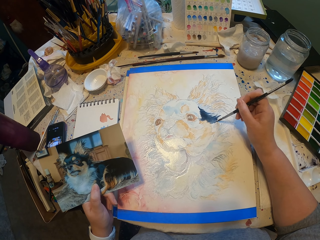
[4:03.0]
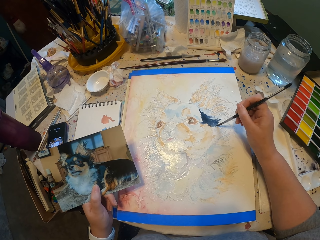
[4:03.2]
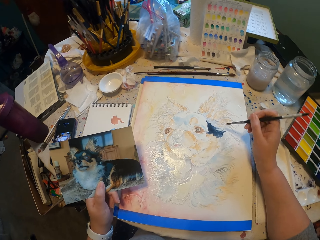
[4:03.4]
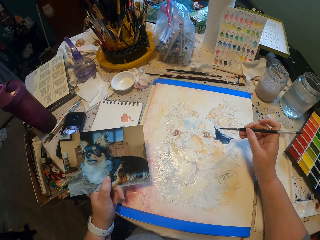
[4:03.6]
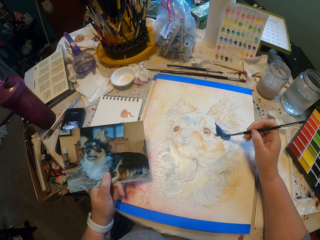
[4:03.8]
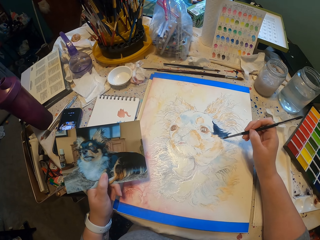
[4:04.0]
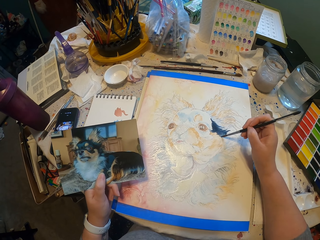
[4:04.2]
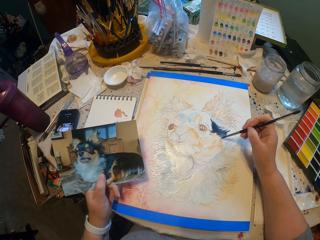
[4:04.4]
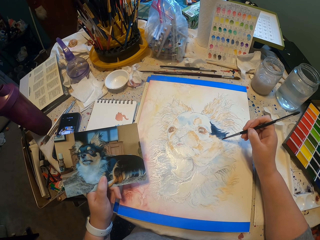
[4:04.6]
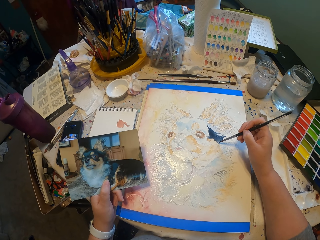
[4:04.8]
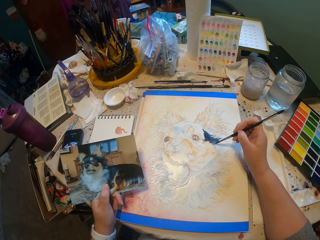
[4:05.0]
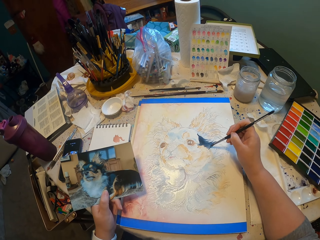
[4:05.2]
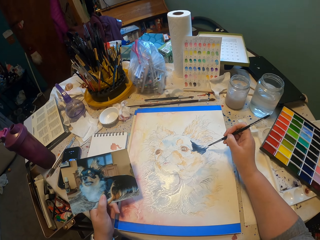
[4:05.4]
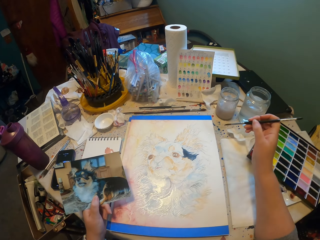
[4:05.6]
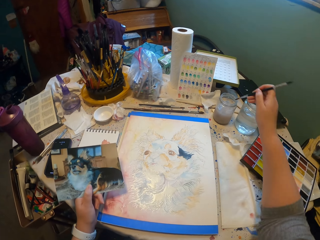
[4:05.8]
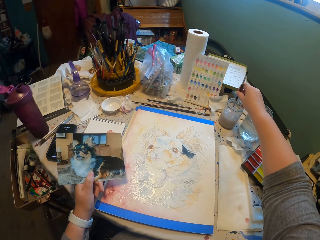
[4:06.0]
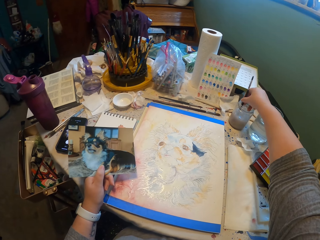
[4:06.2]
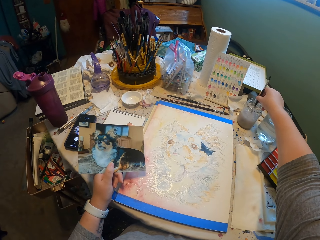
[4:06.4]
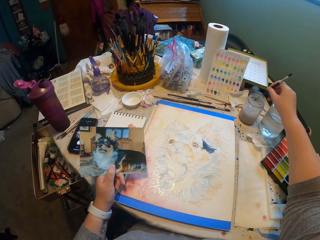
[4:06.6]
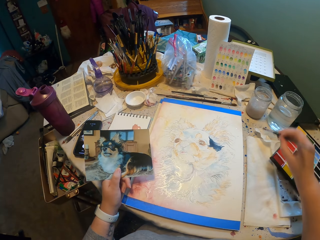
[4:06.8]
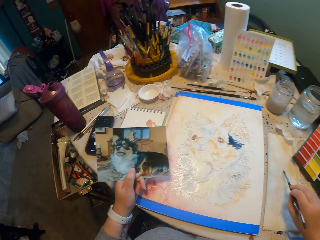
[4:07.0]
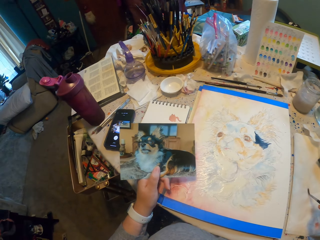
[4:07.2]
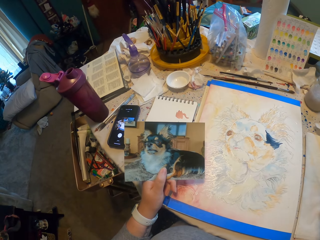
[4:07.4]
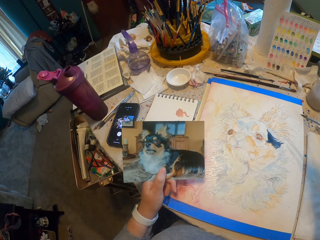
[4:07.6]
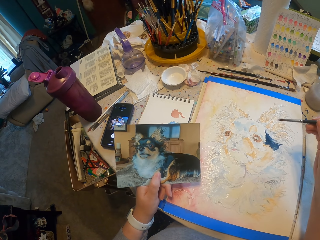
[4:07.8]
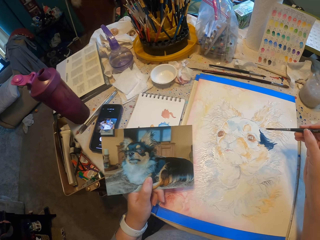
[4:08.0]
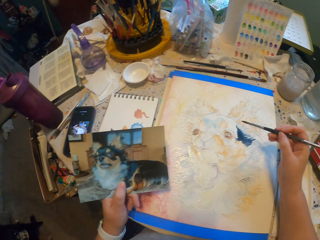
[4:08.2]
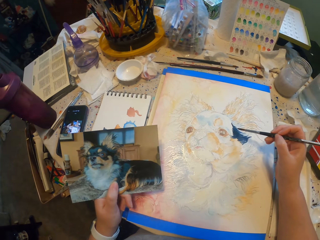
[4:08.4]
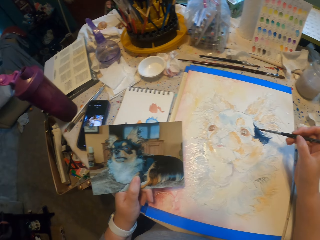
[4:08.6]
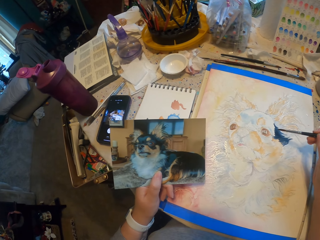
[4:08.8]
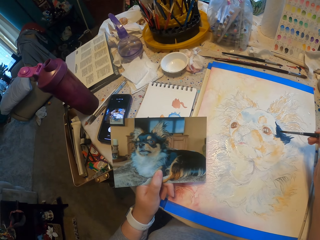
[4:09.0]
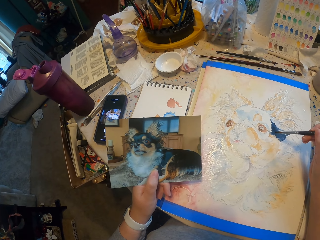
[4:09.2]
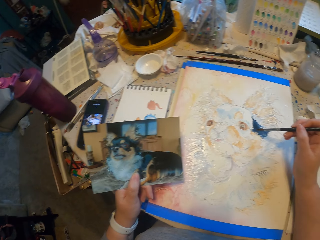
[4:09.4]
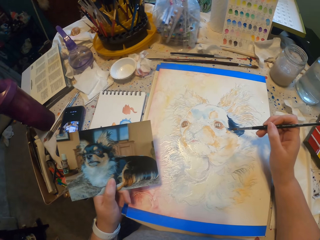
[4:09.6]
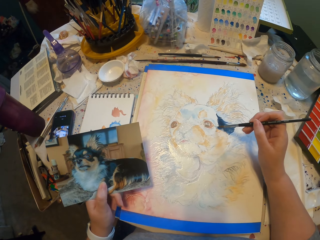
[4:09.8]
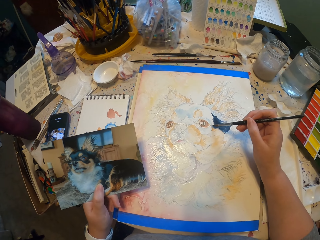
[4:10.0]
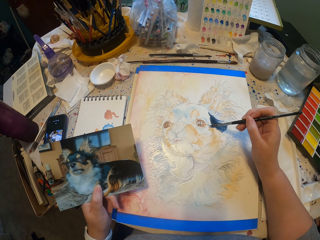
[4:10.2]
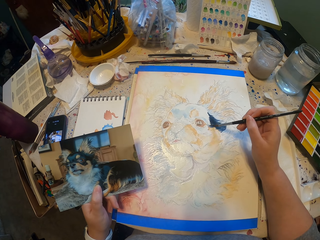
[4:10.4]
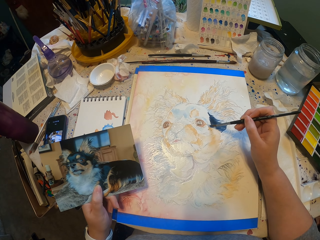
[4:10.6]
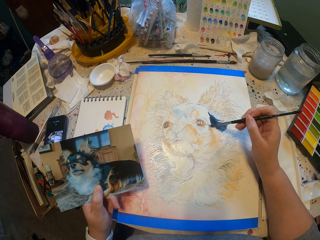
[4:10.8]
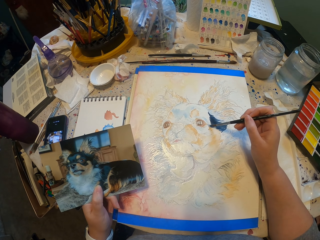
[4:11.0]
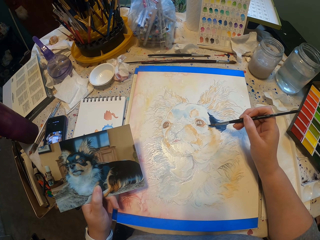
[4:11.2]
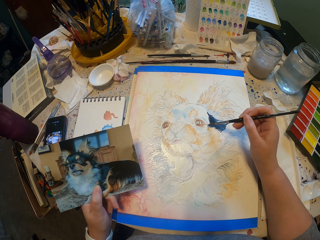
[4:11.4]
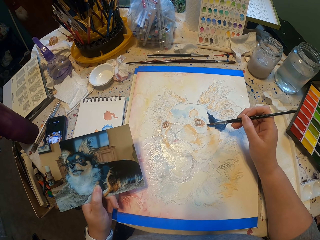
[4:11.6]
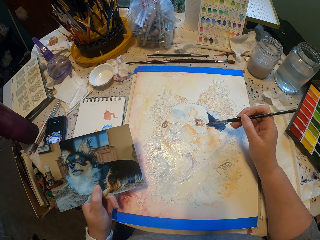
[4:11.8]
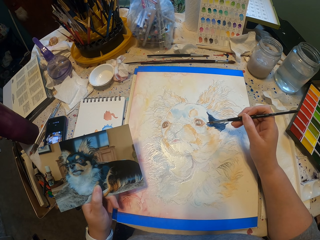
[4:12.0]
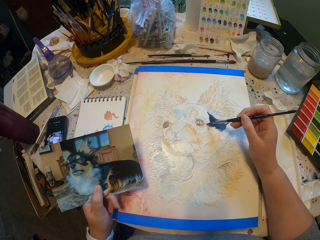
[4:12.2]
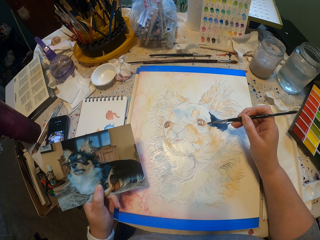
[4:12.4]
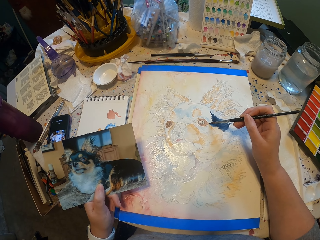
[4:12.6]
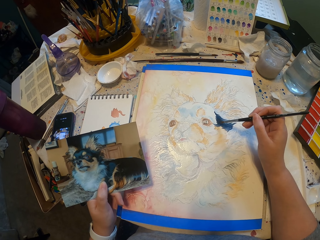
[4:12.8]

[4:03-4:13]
The camera wearer looks on the picture and paints on paper. They dip the painting brush in water. They dry the excess water in a tissue. They paint the art. They wipe the painting brush on the paper.

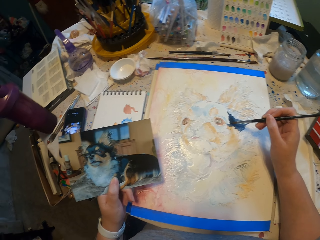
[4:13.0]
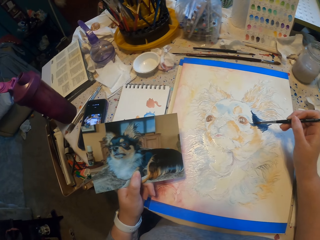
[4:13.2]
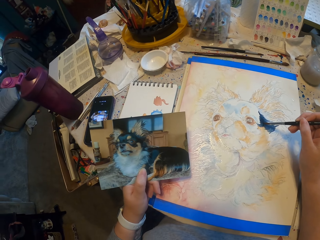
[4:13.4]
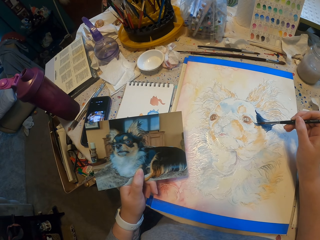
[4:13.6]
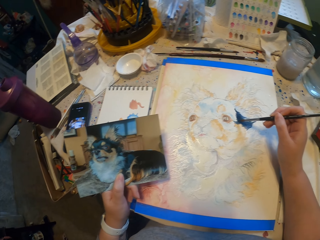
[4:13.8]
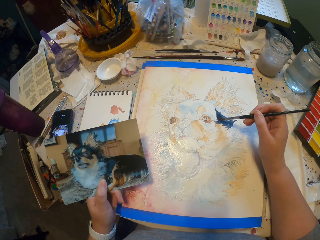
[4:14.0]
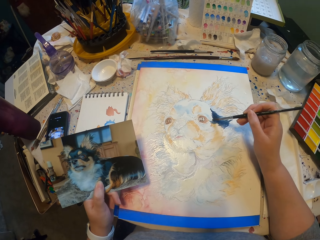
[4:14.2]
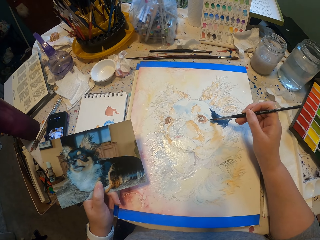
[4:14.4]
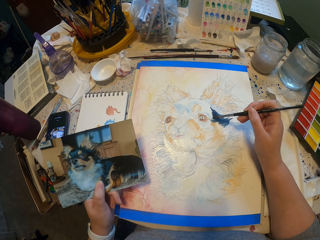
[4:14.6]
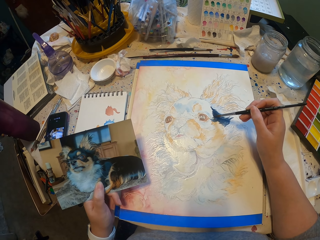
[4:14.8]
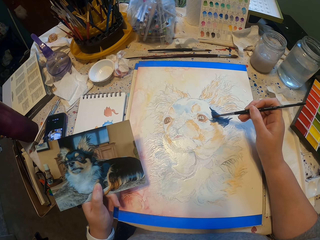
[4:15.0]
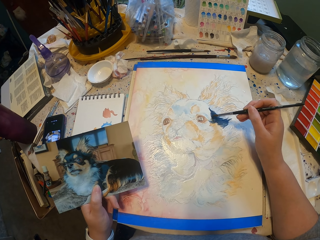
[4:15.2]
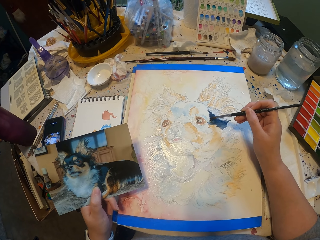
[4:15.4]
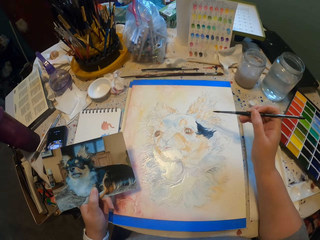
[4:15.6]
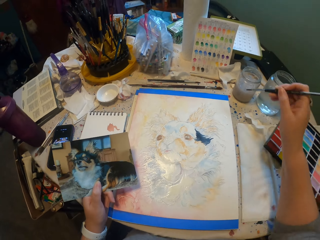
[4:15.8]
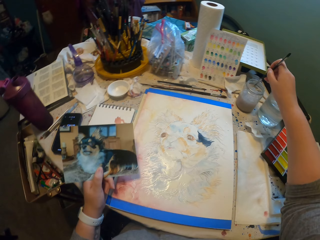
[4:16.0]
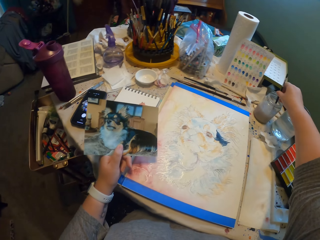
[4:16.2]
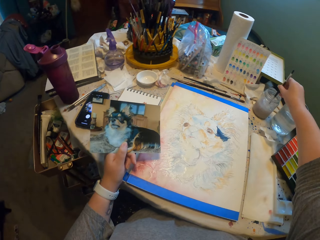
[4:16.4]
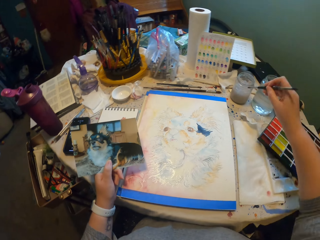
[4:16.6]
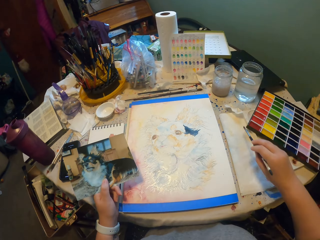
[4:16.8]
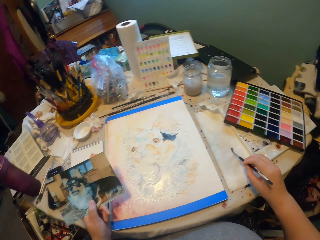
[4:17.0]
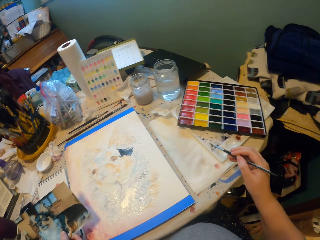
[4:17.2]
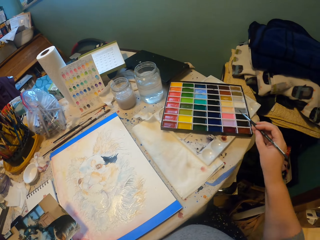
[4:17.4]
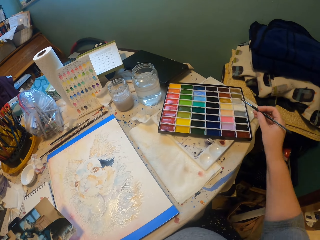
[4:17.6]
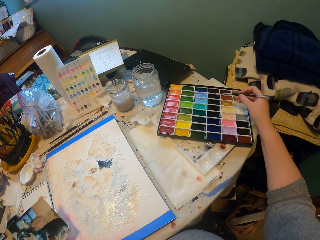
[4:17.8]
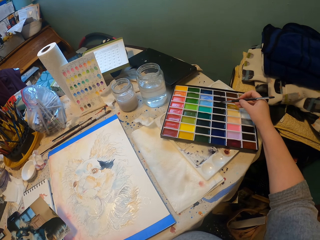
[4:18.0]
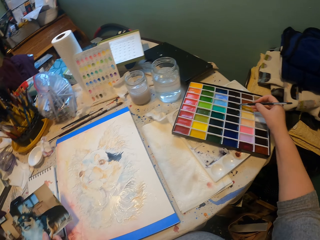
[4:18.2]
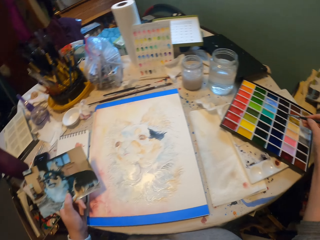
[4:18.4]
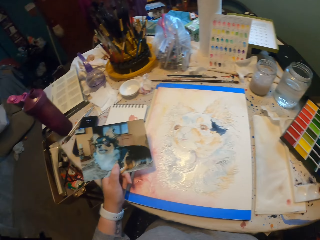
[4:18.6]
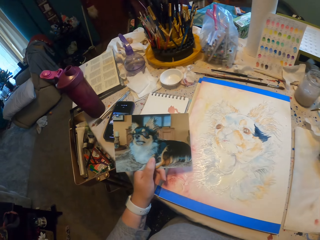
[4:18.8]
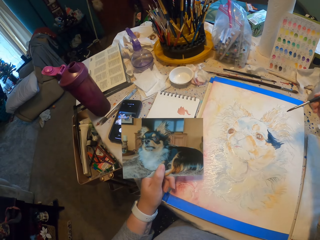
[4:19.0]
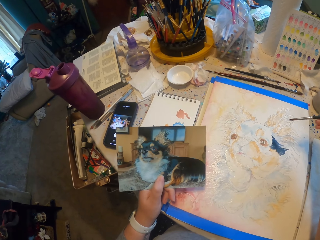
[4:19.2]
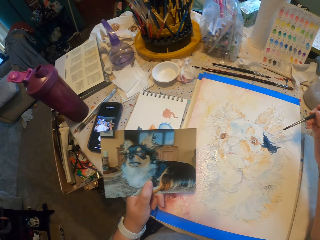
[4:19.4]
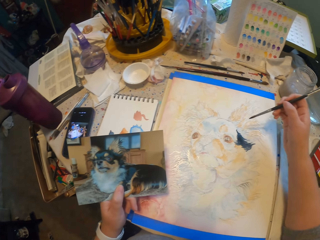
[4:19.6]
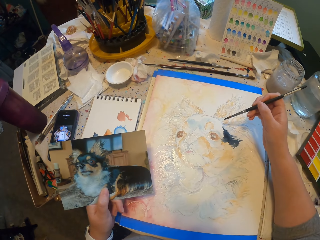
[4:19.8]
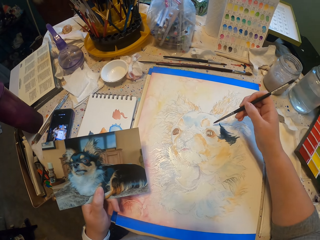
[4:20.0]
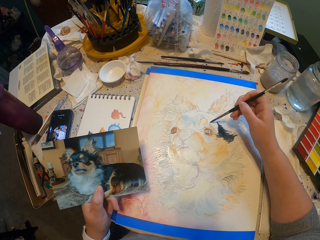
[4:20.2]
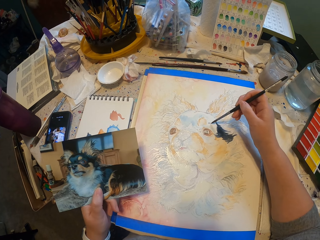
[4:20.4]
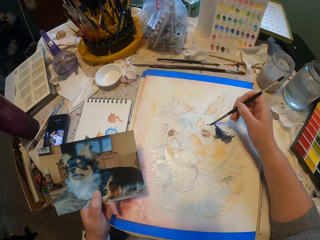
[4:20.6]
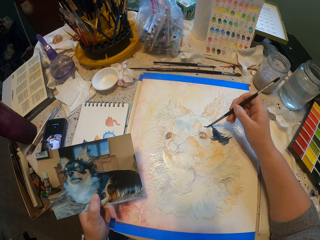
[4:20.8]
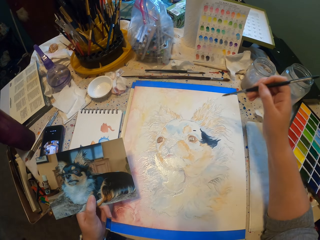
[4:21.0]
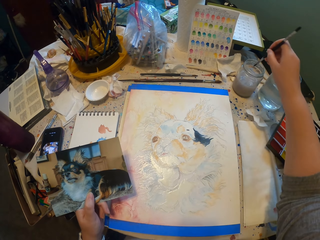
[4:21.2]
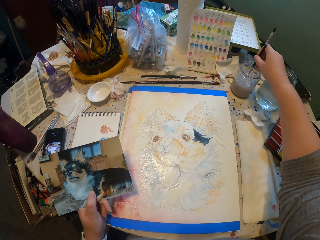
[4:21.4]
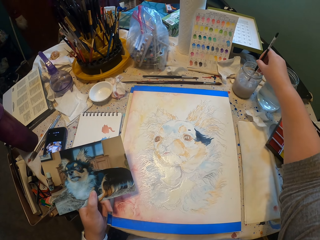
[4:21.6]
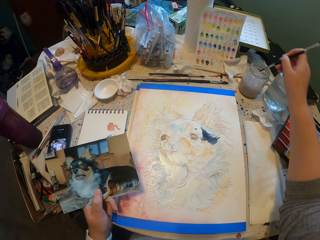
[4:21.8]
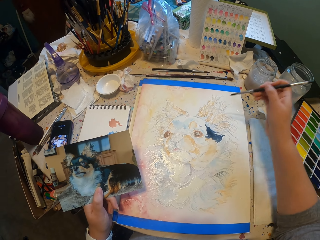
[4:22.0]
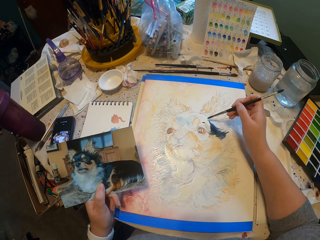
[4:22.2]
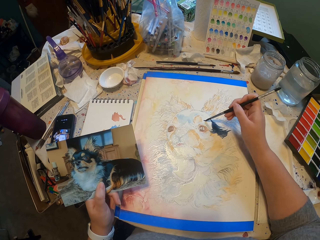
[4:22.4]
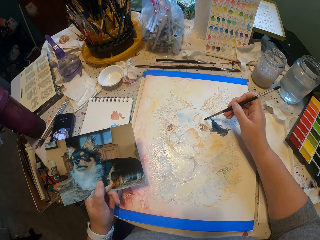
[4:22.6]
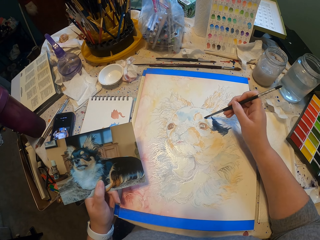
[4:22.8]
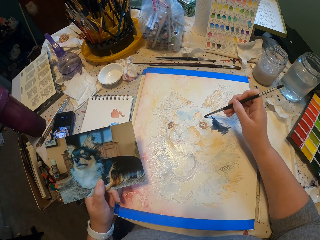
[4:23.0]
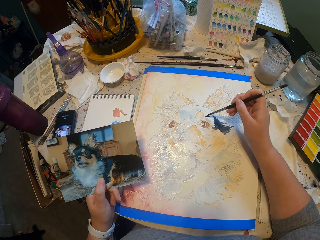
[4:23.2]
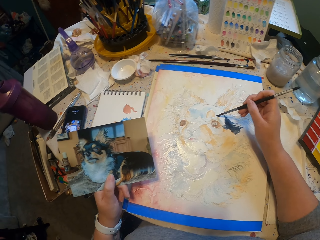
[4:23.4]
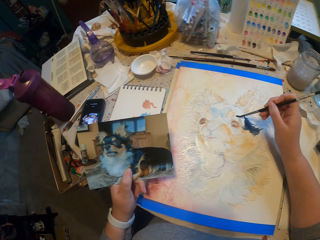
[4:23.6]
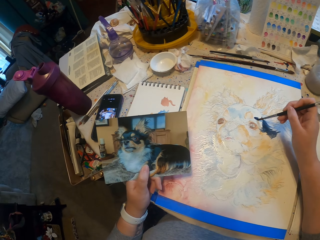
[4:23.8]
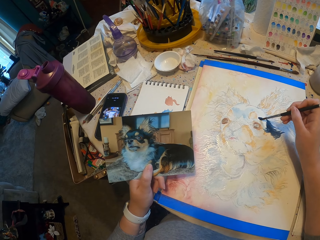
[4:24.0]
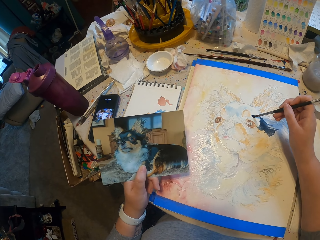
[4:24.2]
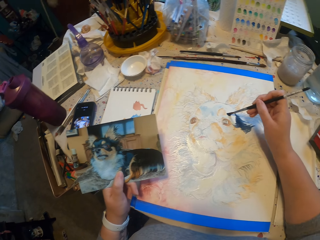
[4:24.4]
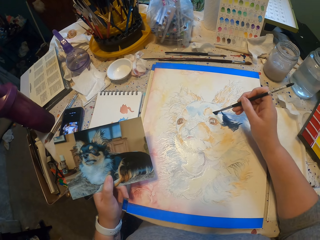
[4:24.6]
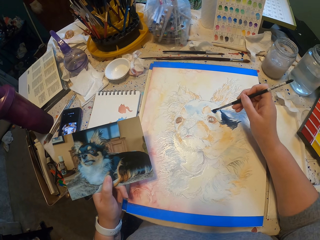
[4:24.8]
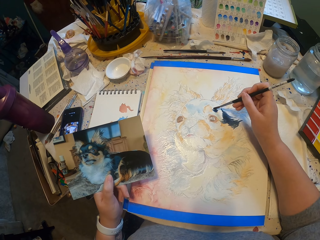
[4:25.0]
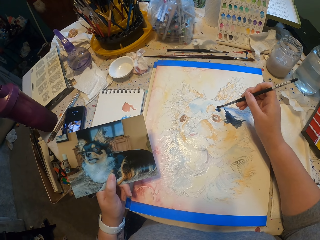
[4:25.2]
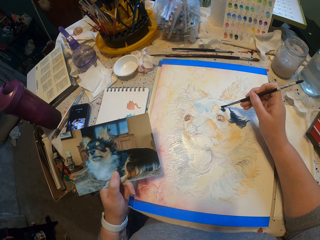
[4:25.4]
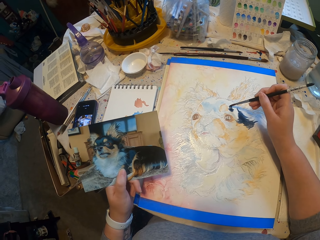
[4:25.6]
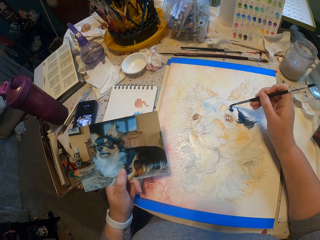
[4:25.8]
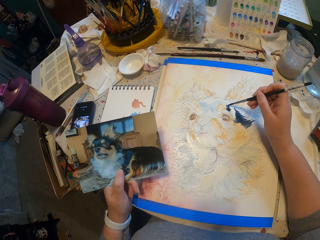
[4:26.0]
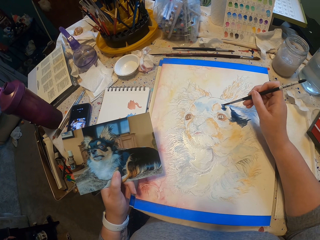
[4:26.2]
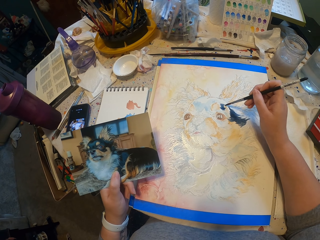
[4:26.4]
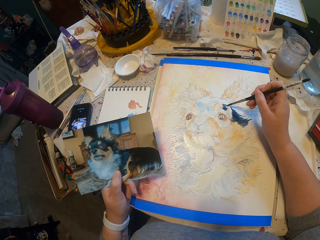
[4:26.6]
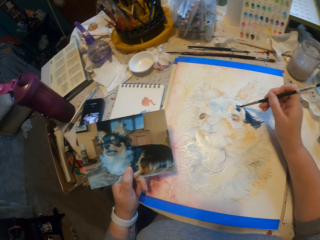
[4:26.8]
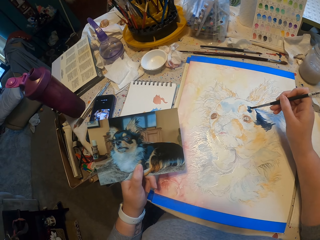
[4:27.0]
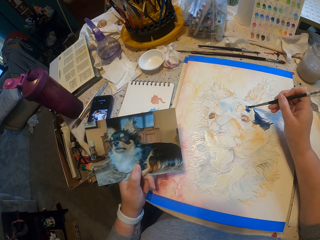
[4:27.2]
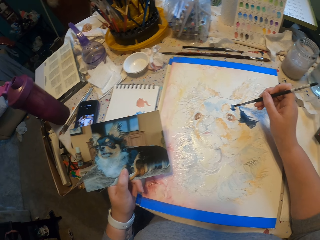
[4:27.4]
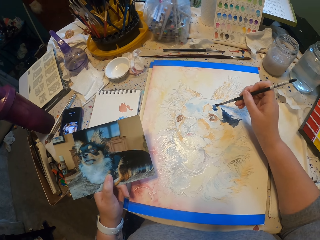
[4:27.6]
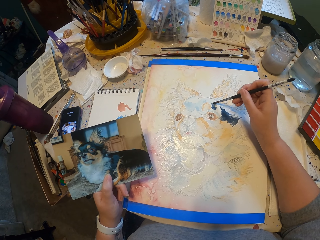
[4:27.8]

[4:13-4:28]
The camera wearer looks on the picture and paints on paper. They dip the painting brush in water. They dry the excess water in a tissue. They wipe the painting brush on the paper. They pick the color from the palette using the brush. They rub the brush on the watercolor. They paint the art on the paper. They dip the painting brush in water. They paint the art.
